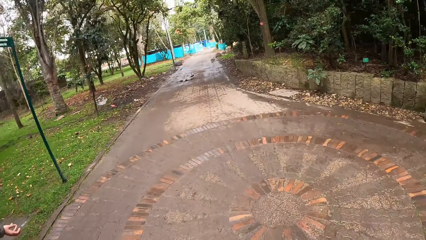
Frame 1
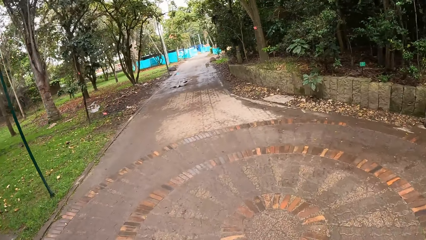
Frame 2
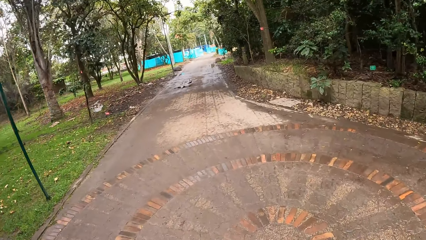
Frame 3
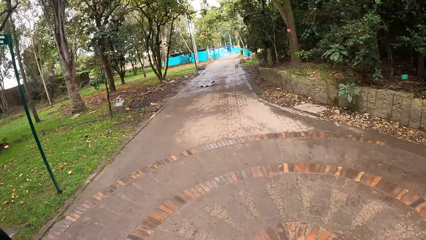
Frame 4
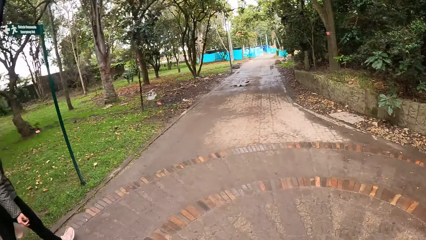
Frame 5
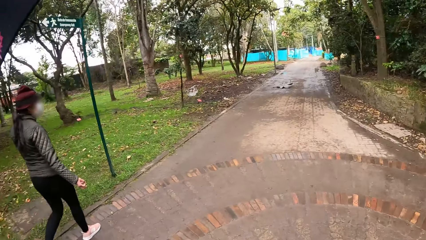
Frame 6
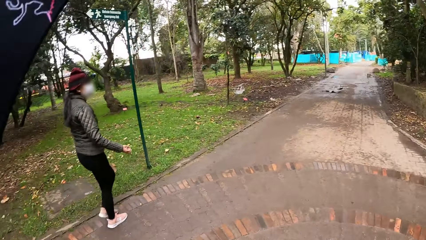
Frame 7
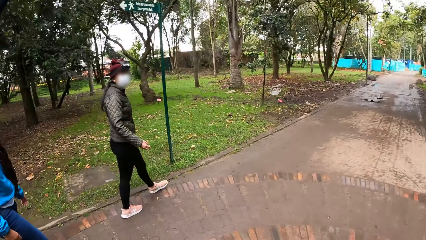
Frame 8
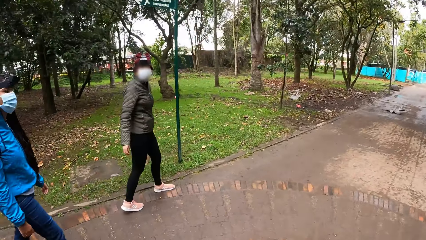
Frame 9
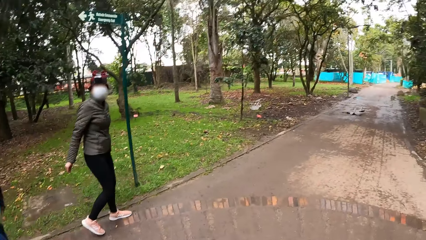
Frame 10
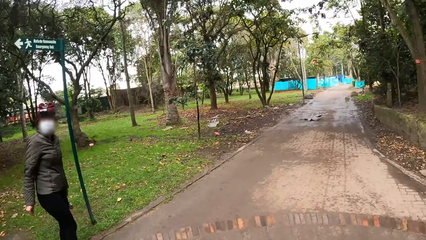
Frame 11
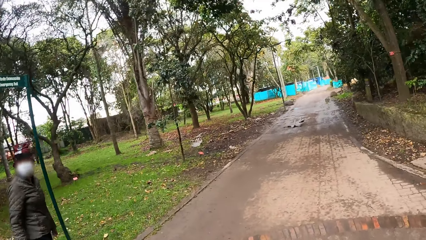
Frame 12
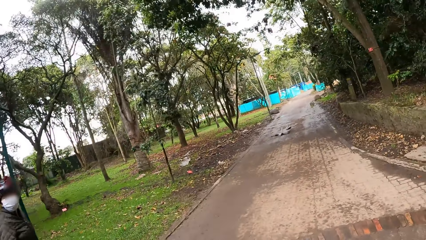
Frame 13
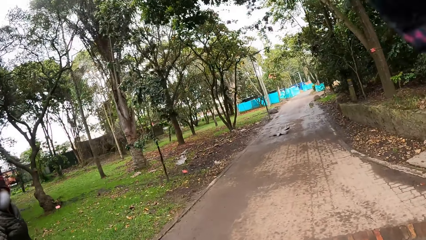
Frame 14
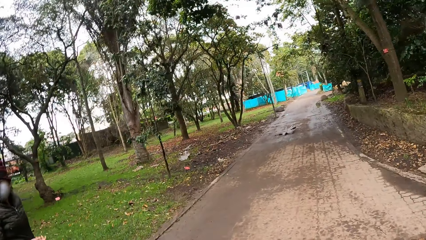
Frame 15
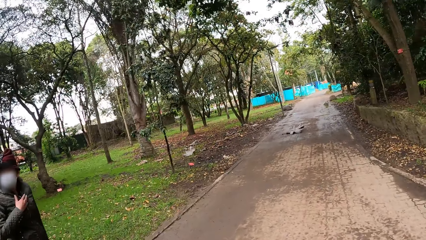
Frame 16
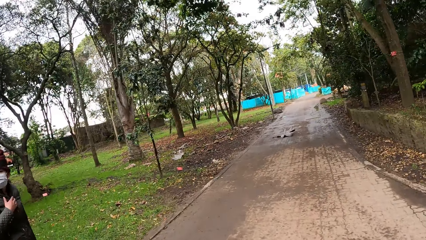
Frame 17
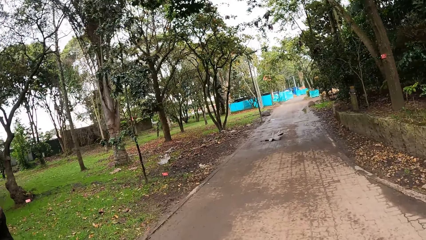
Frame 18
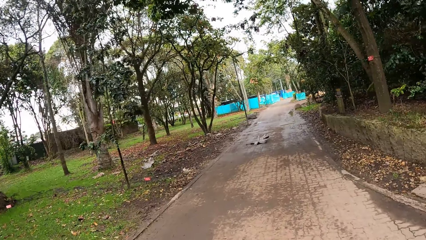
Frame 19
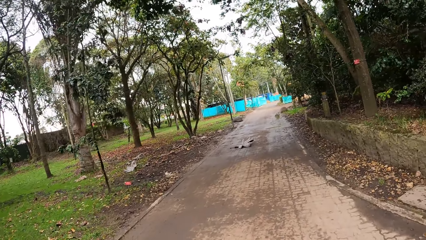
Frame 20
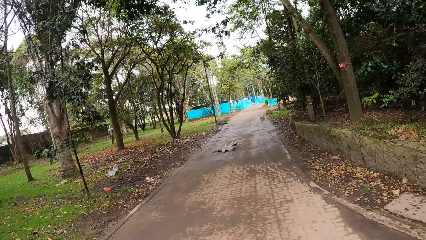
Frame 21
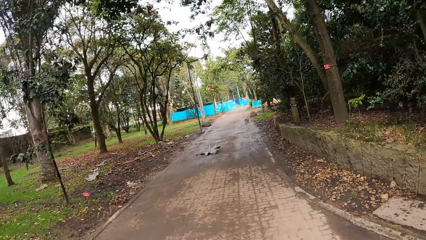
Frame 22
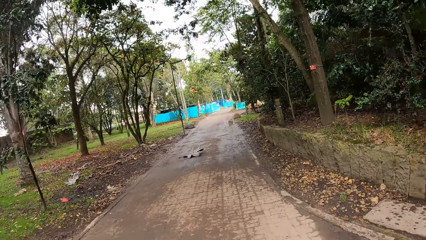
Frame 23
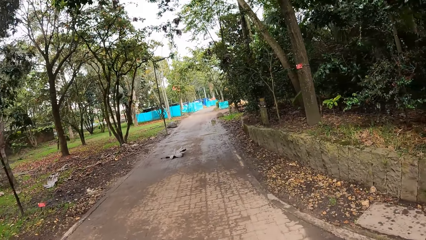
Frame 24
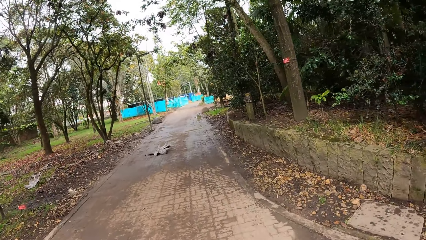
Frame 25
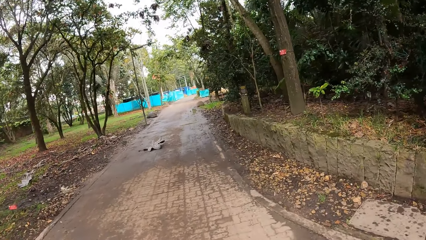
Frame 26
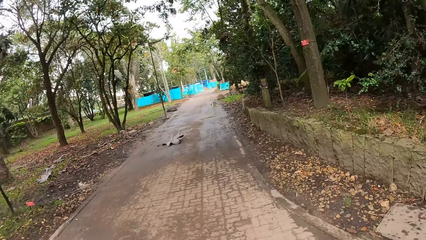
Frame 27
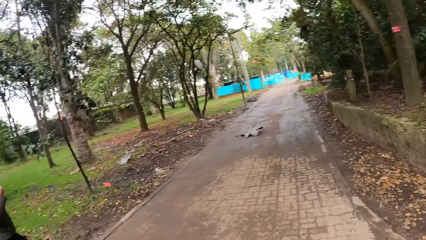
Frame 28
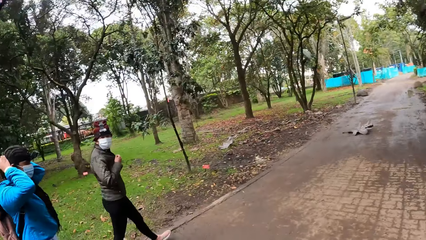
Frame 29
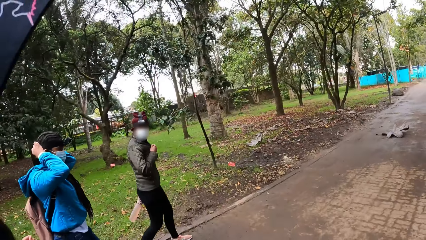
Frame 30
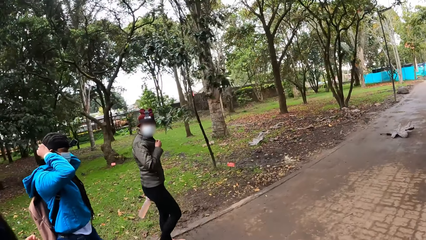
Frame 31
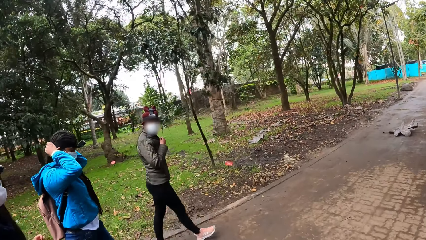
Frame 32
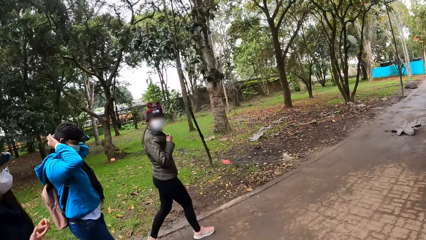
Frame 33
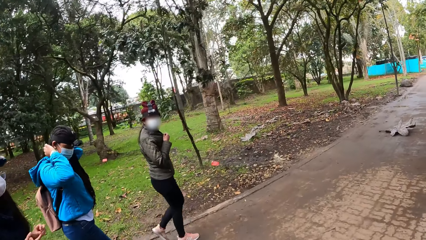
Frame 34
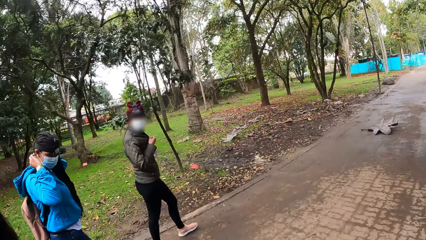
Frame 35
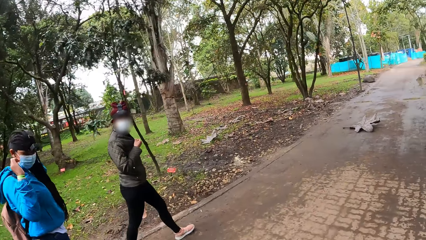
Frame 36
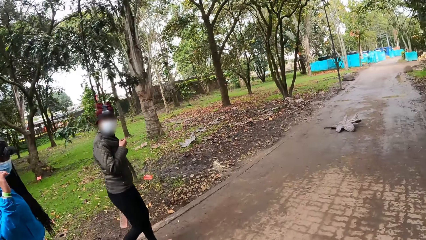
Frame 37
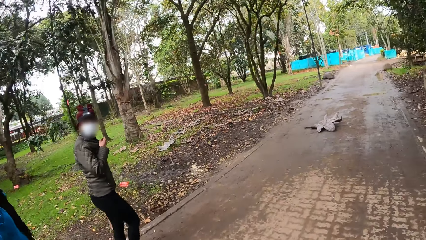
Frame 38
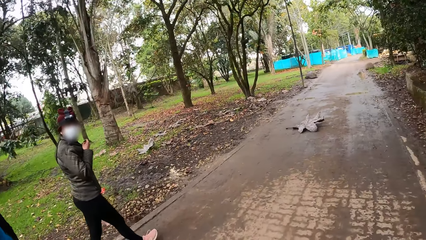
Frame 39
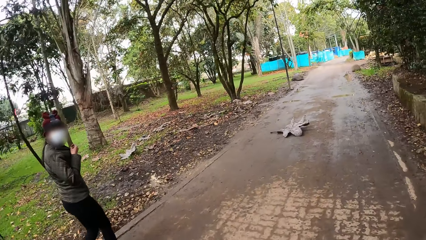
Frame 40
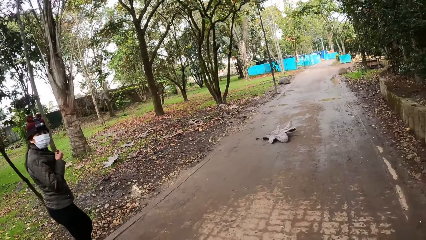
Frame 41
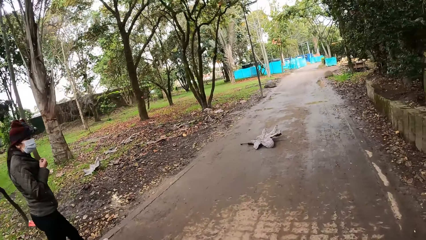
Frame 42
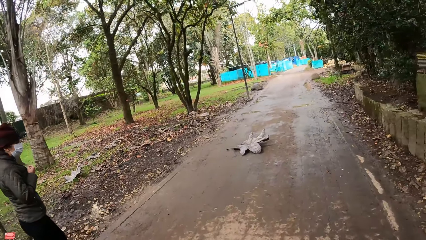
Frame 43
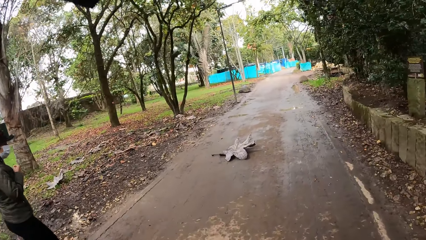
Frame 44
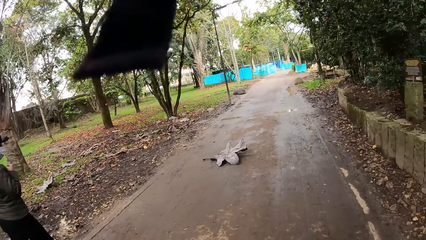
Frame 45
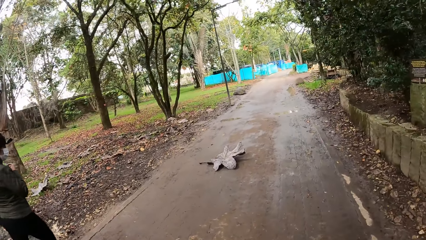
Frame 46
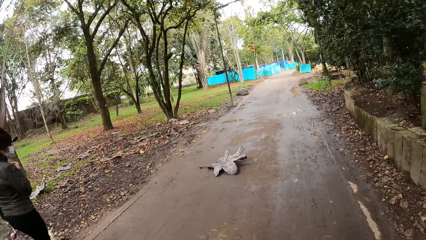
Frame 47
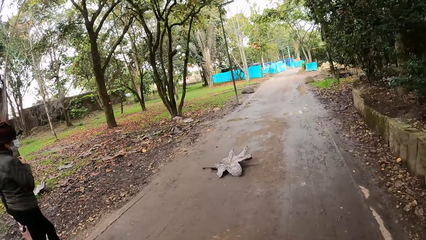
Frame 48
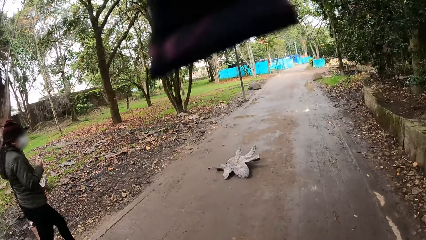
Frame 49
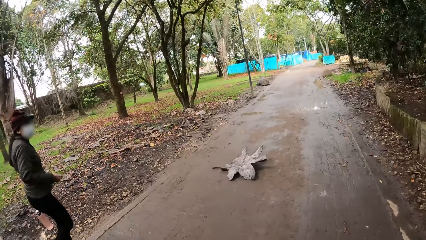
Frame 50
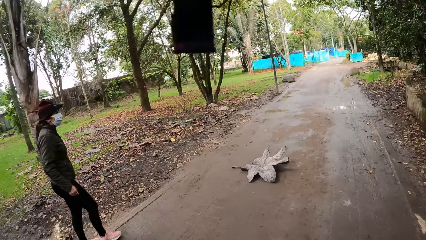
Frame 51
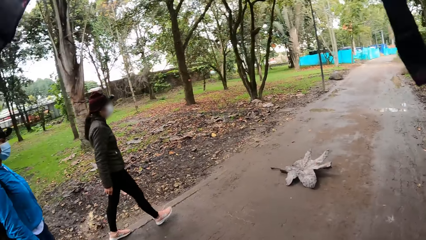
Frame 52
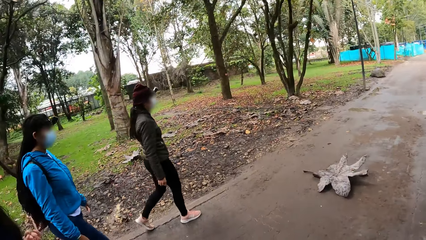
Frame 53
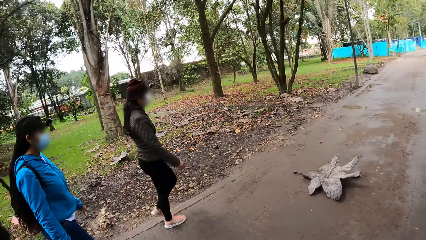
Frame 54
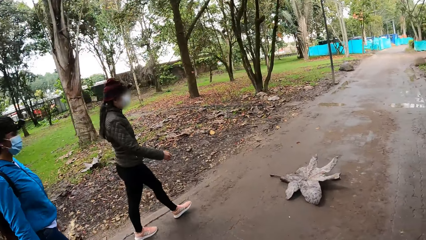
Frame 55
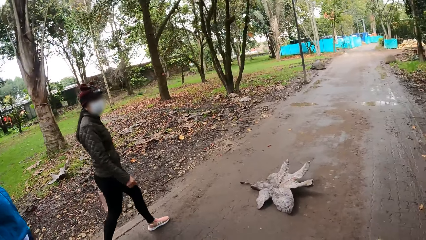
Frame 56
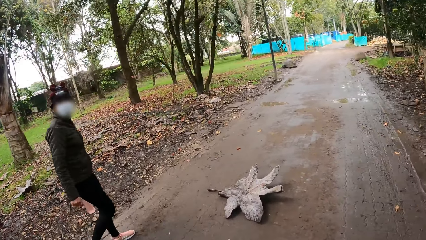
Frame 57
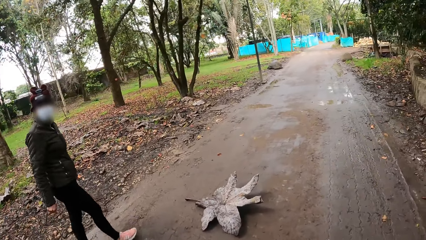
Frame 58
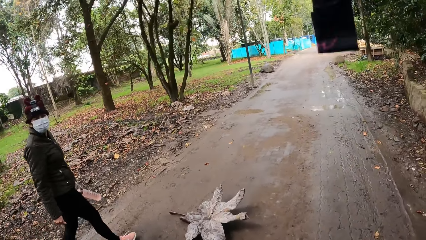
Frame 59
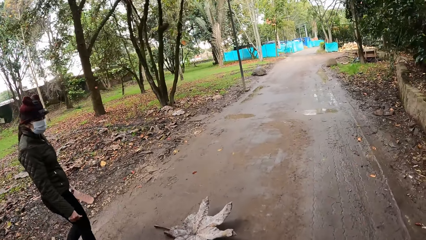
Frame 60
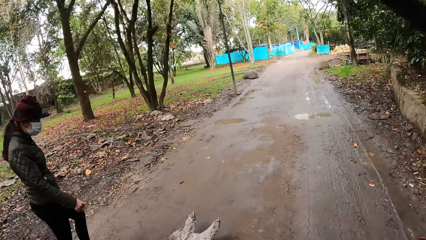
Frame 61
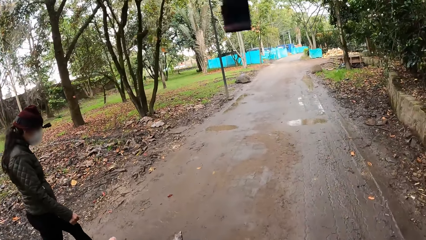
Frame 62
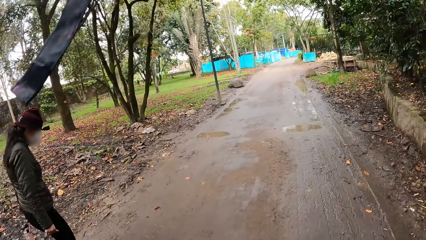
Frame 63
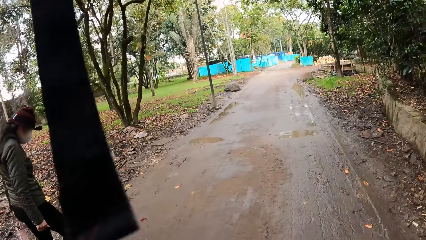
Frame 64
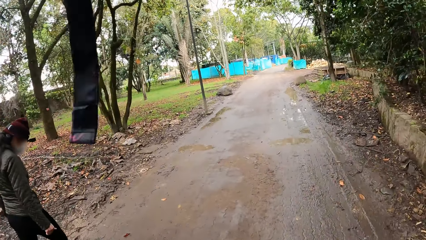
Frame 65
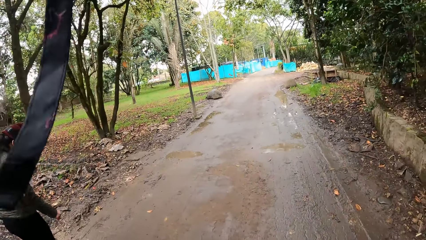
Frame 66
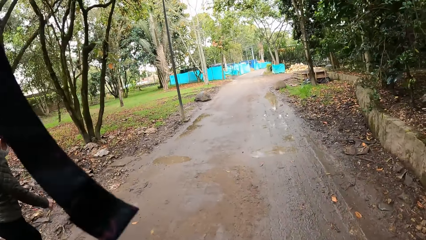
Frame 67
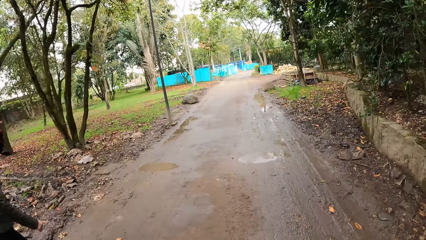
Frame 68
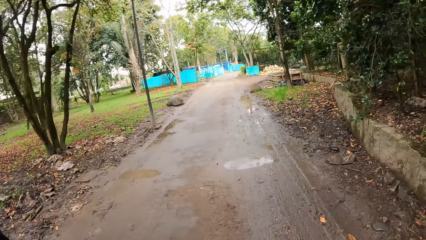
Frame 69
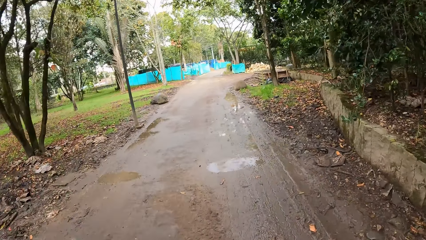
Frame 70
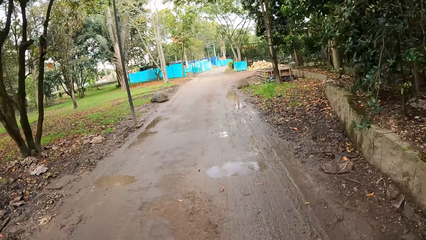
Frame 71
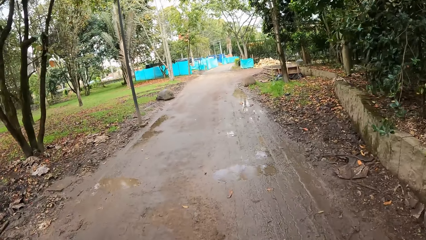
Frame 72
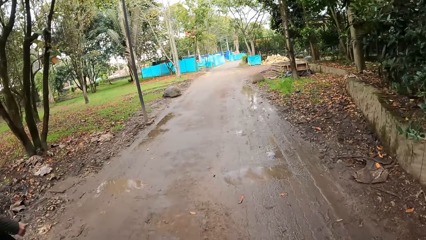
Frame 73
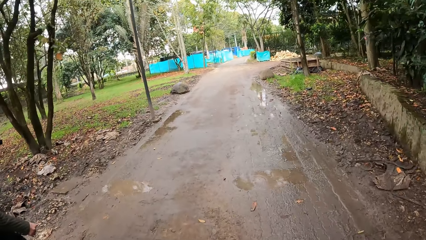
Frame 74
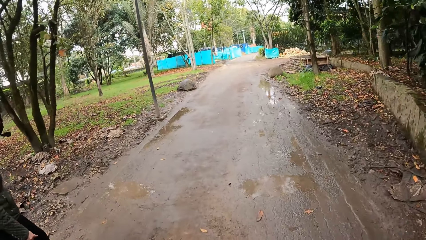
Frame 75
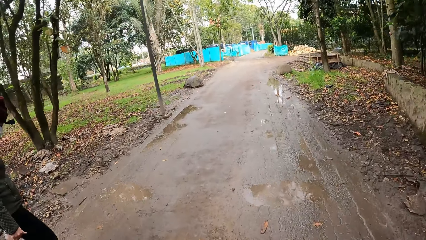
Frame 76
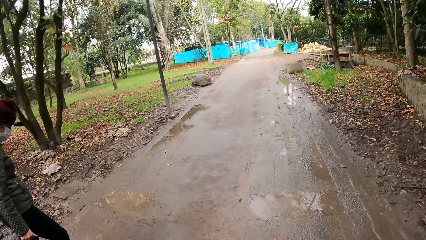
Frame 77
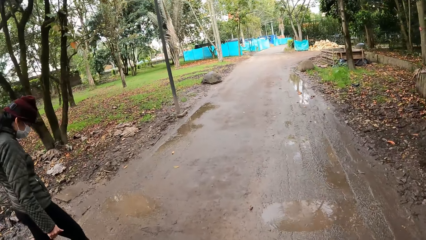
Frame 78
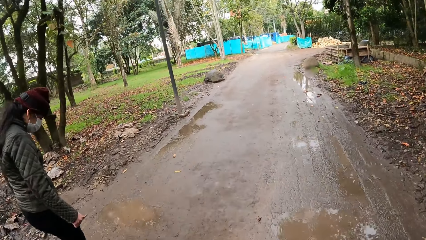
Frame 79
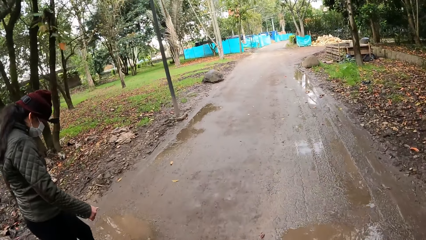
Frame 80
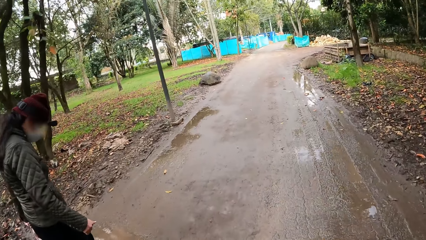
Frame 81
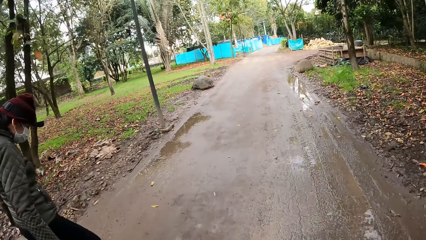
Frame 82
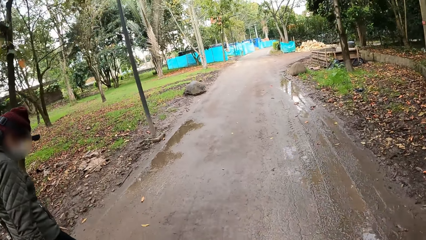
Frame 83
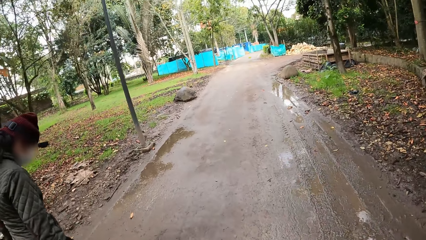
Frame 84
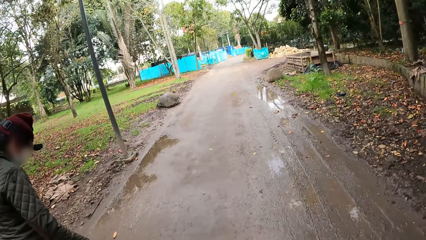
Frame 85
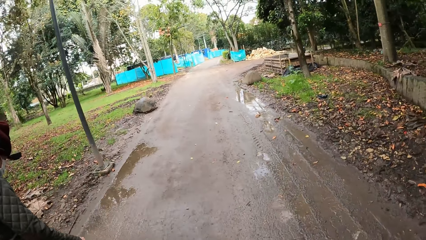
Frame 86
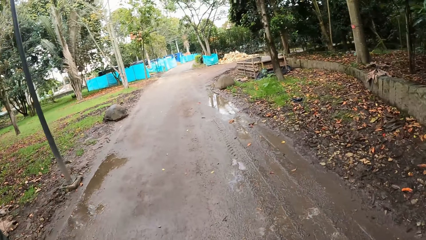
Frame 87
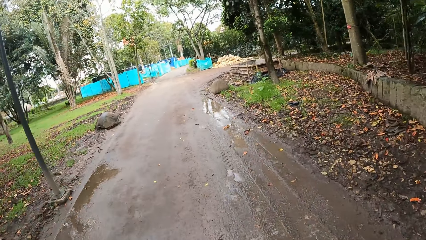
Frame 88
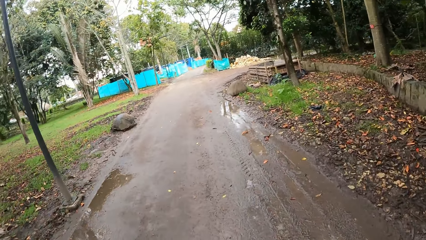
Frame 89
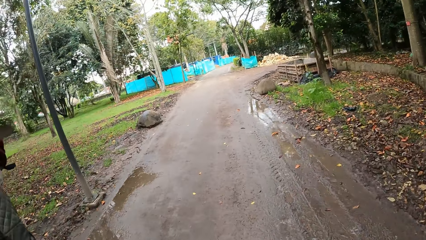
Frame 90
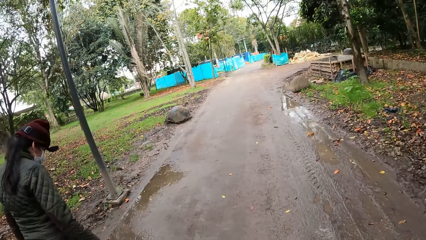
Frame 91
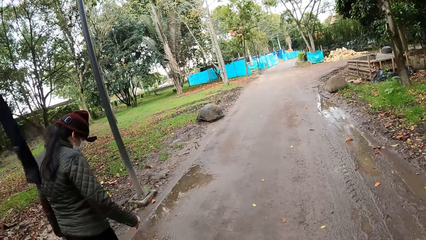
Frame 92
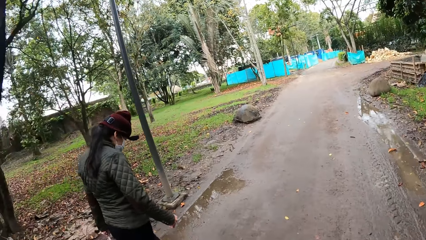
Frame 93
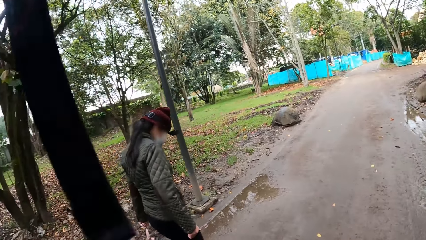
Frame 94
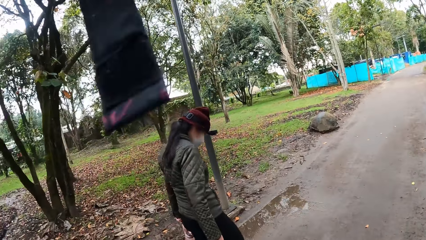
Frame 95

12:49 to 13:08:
The camera wearer looks around. The woman touches her chest with her left hand. The other woman adjusts her hair with both hands. A man converses with the camera wearer. The camera wearer walks on the road.
